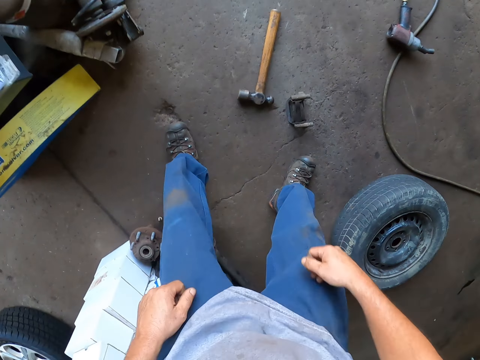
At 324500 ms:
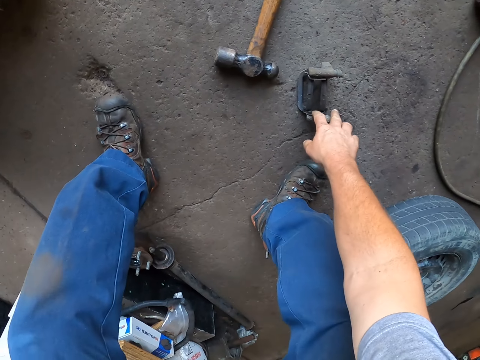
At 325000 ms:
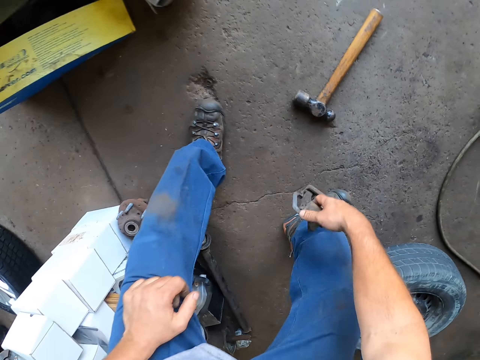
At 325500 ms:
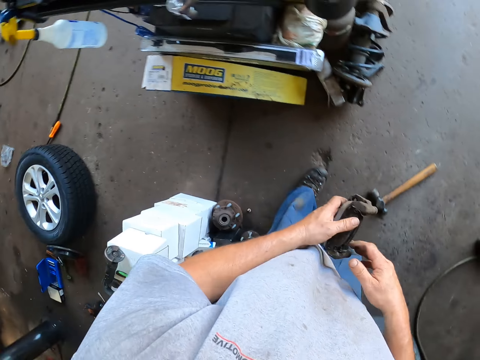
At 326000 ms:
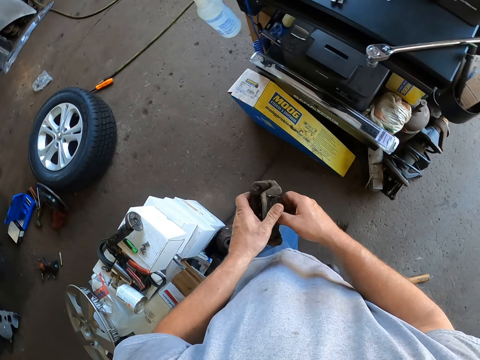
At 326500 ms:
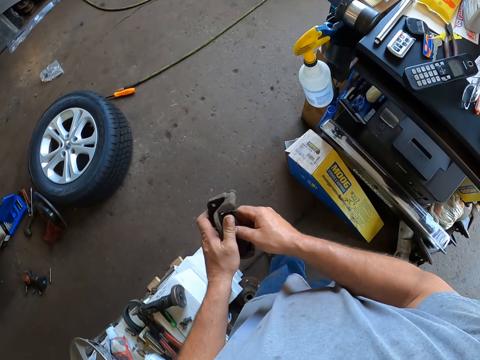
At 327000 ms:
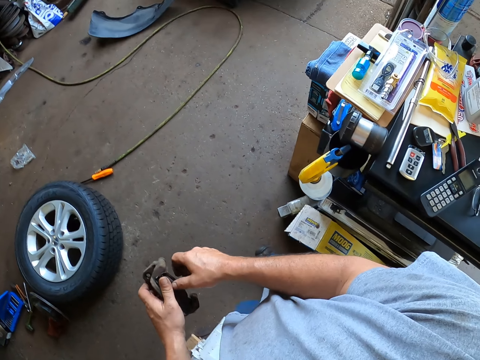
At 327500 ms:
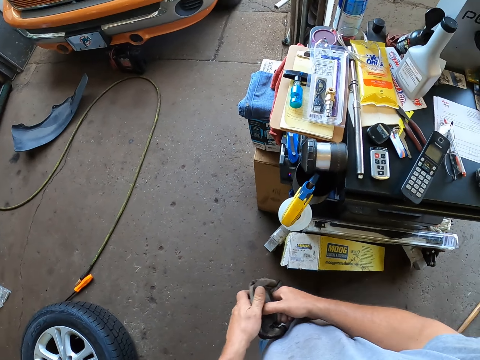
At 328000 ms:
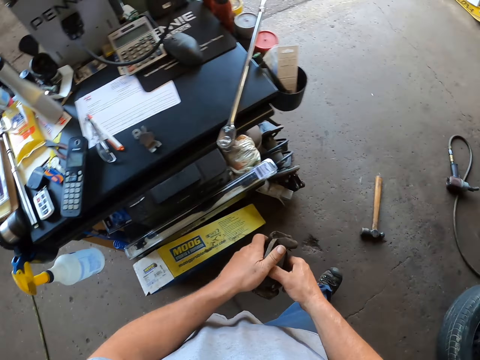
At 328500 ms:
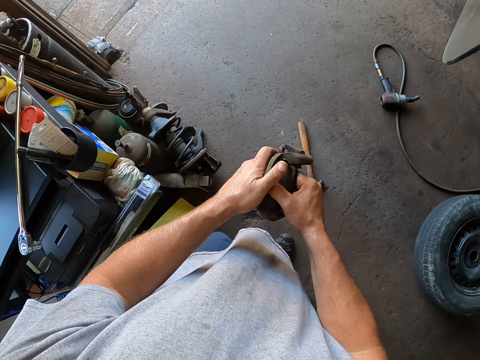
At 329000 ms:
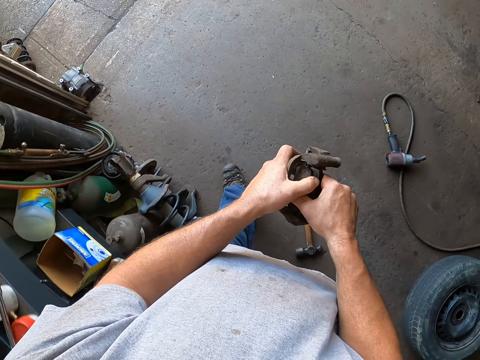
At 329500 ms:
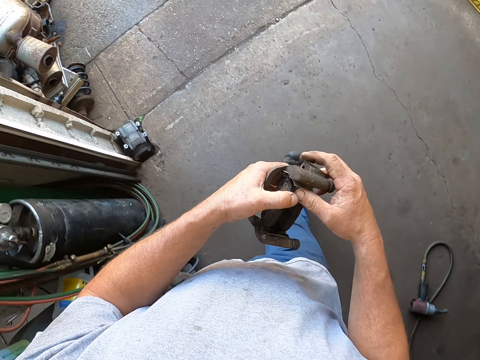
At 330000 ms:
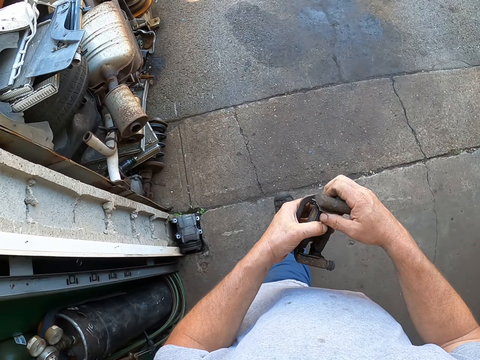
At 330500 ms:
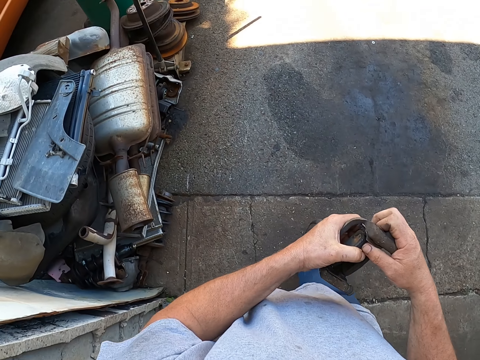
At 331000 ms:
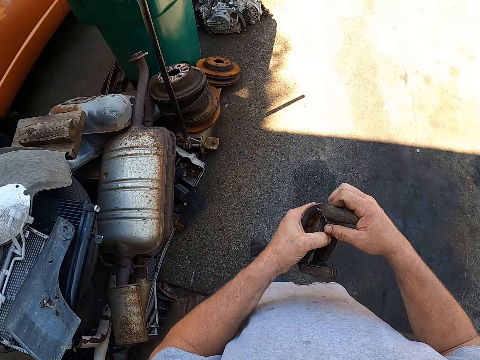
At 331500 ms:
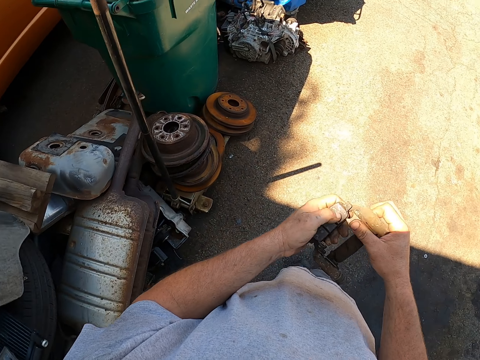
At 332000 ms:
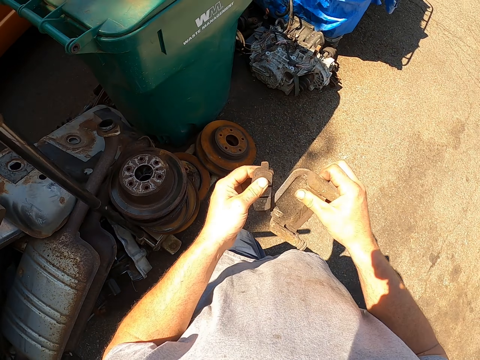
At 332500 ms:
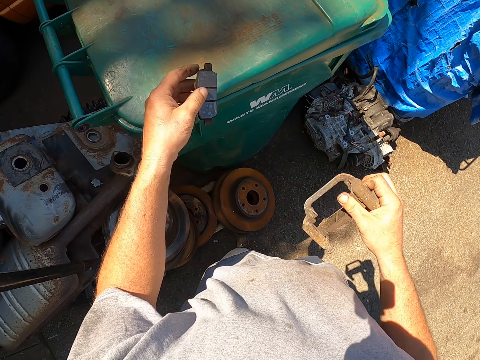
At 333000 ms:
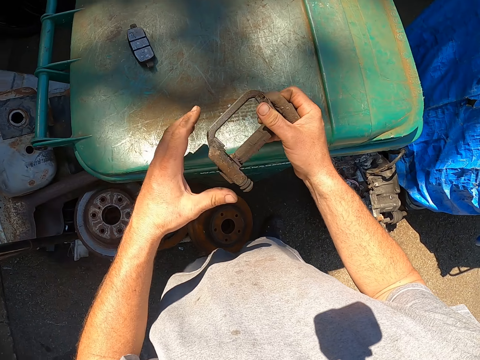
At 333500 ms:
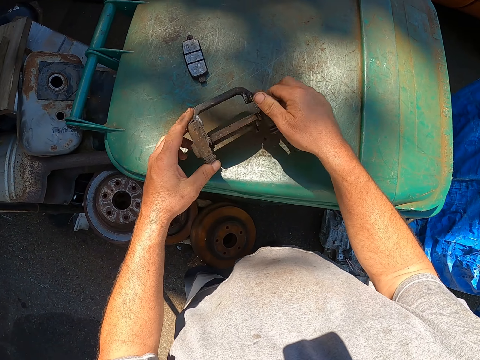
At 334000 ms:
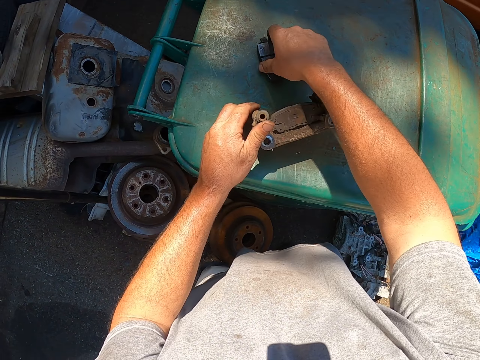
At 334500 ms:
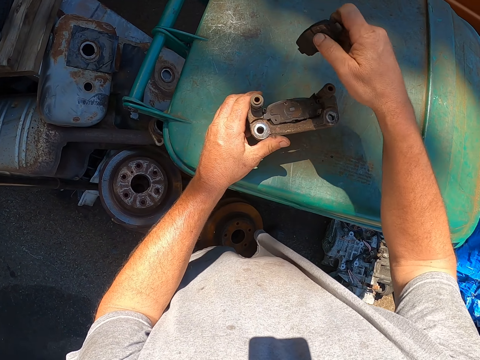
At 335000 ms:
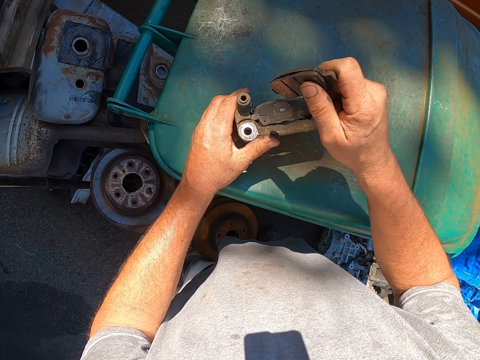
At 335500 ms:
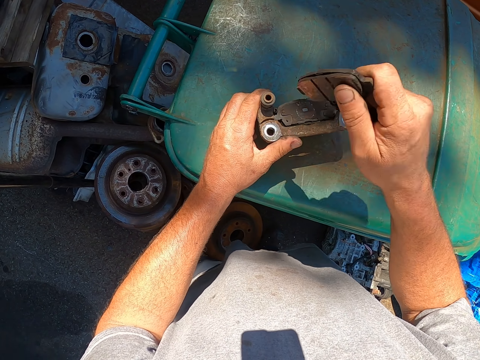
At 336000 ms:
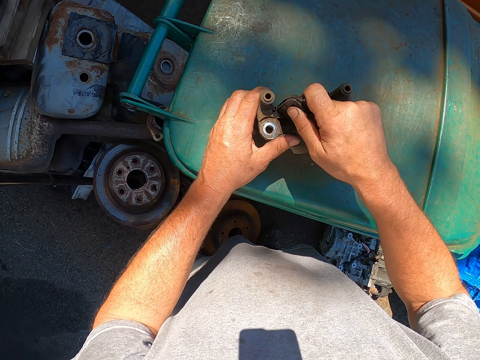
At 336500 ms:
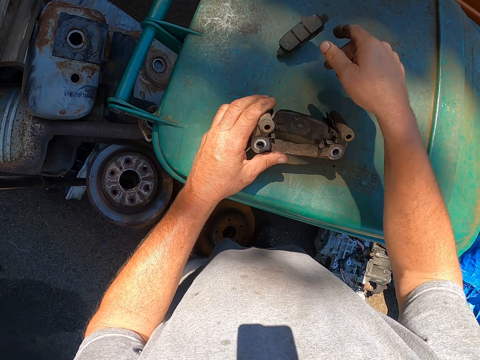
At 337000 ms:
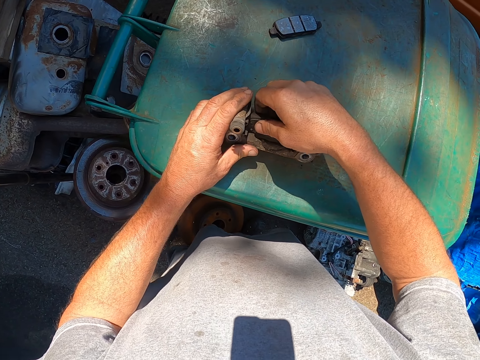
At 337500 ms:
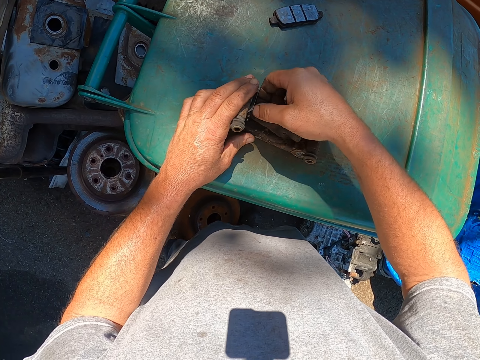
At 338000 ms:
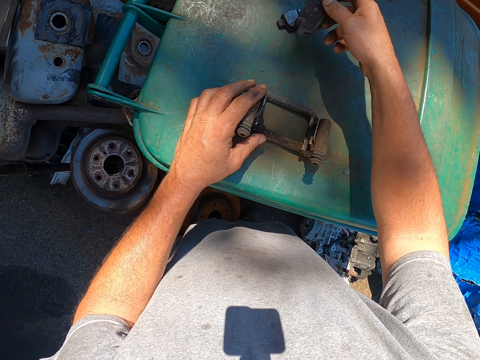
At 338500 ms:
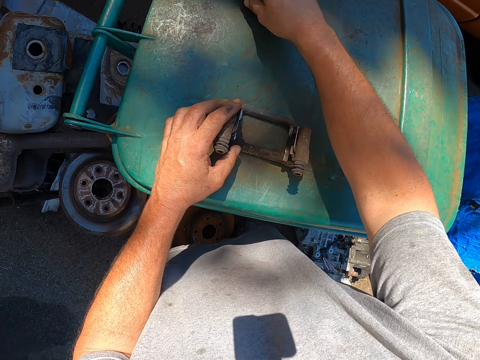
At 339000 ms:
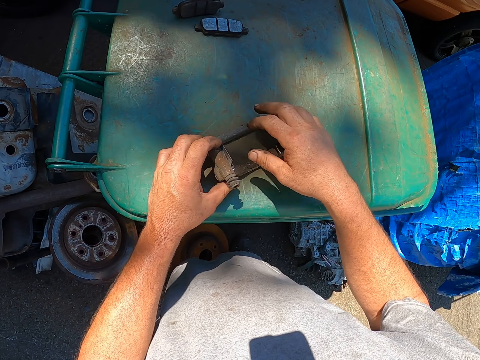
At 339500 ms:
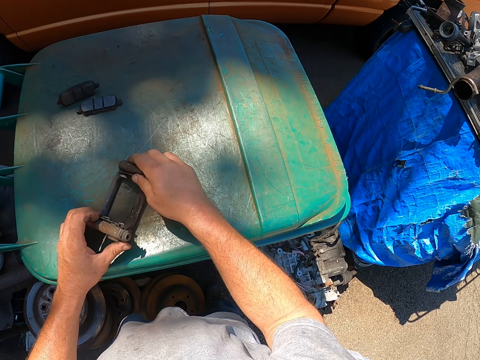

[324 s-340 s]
The camera wearer bends. They pick up a metal from the floor. They stand. They walk around in the garage. They walk in the garage. They separate the metal into two. They place the part of the metal on the bin. They pick up the piece of metal from the bin. They hit the metal with the other piece of metal. They throw the piece of metal on the bin. They separate the metal into two. They throw the piece of metal on the bin.

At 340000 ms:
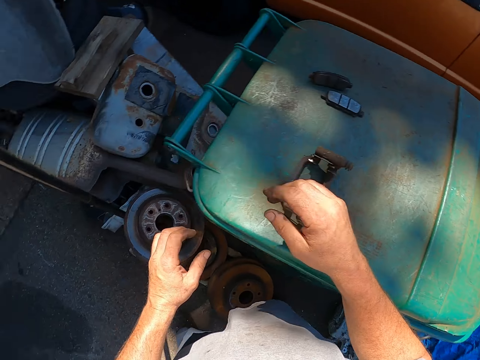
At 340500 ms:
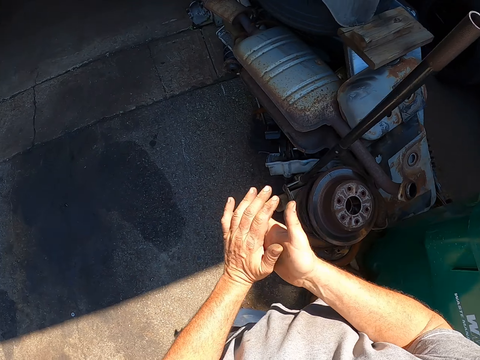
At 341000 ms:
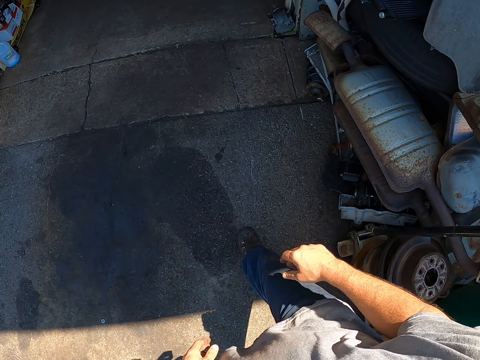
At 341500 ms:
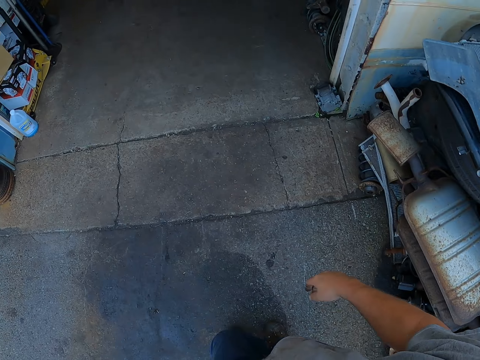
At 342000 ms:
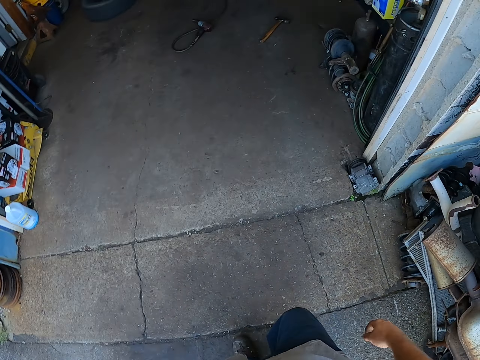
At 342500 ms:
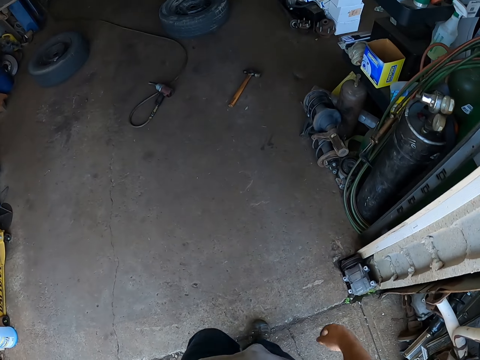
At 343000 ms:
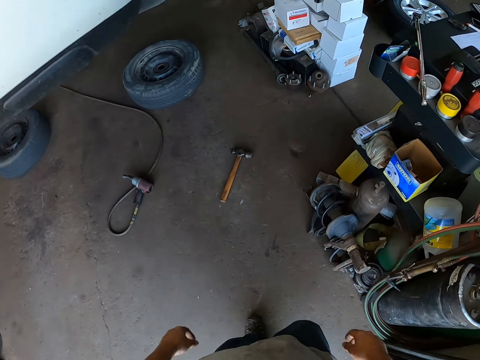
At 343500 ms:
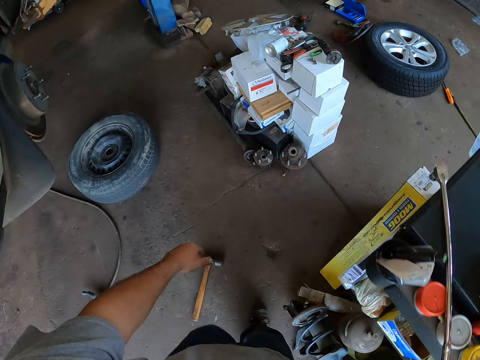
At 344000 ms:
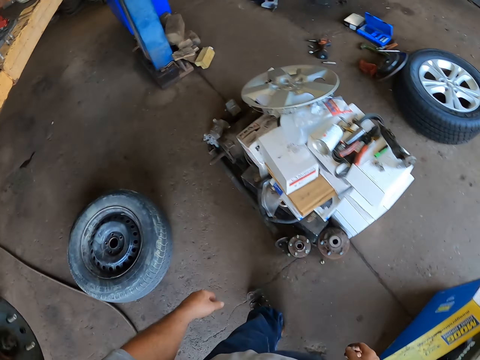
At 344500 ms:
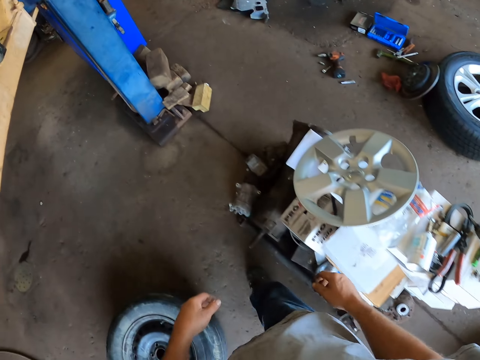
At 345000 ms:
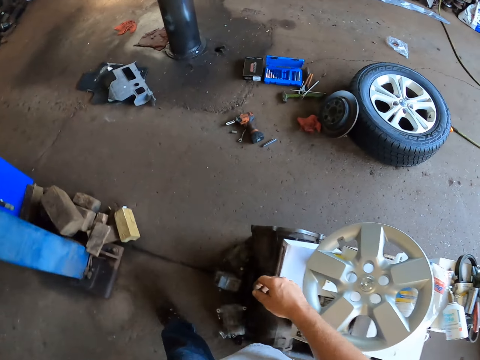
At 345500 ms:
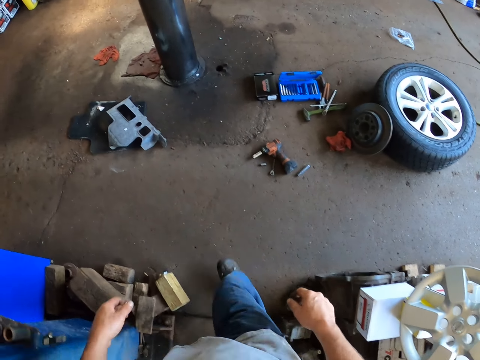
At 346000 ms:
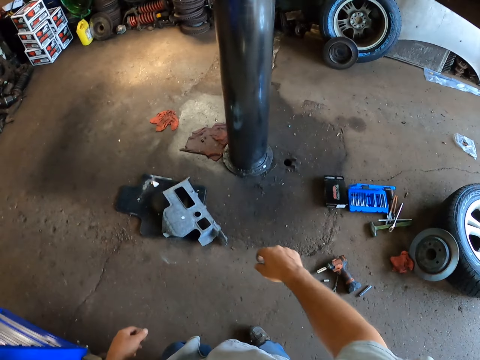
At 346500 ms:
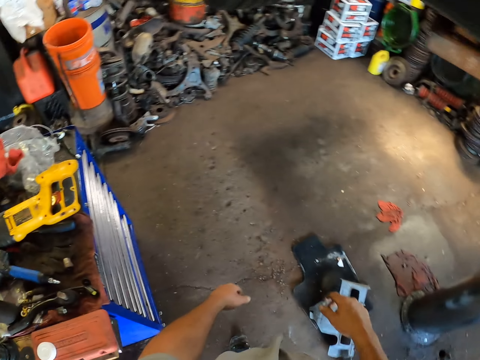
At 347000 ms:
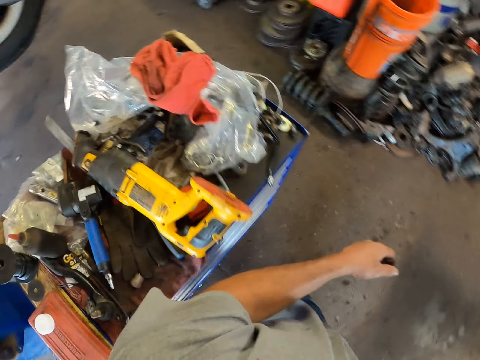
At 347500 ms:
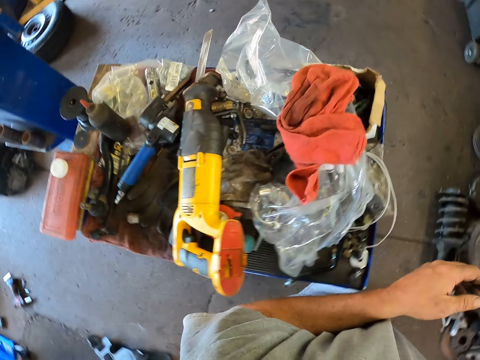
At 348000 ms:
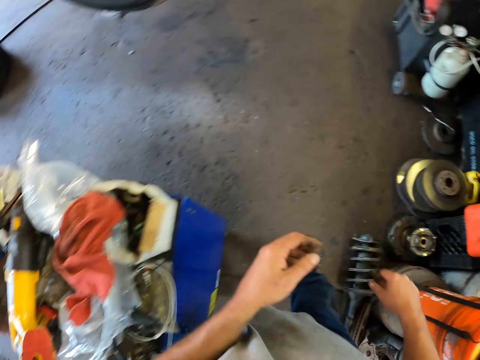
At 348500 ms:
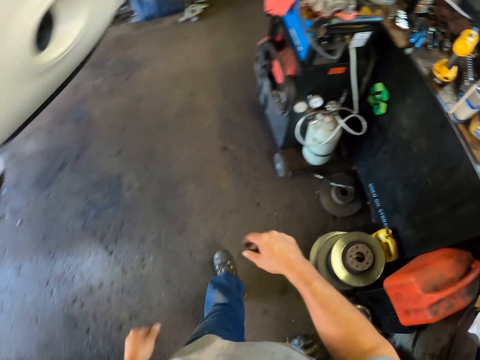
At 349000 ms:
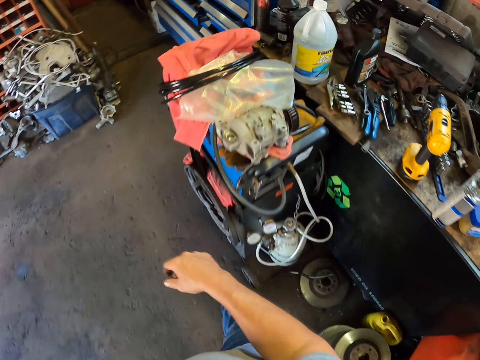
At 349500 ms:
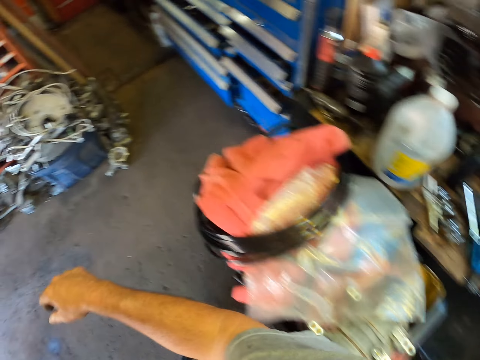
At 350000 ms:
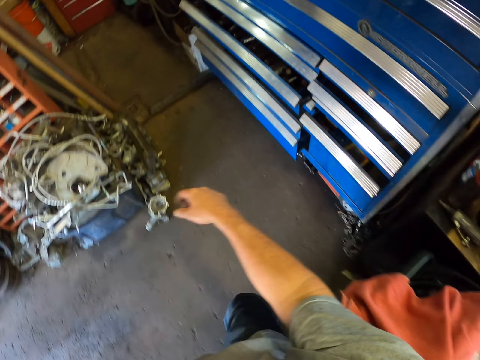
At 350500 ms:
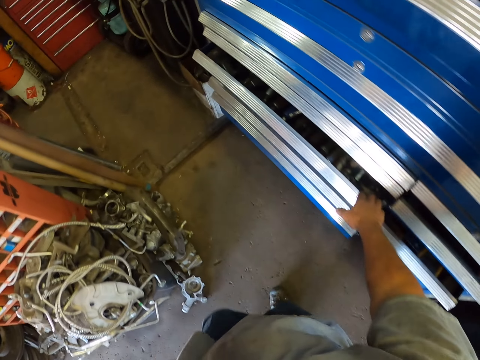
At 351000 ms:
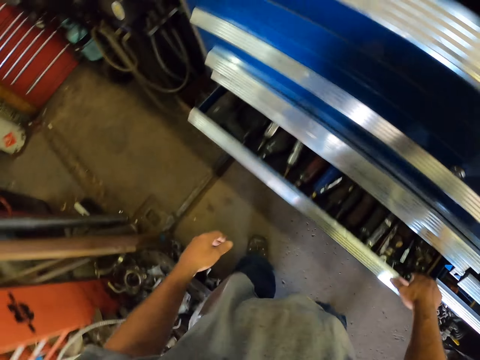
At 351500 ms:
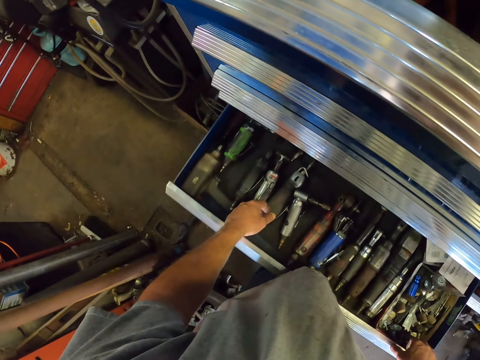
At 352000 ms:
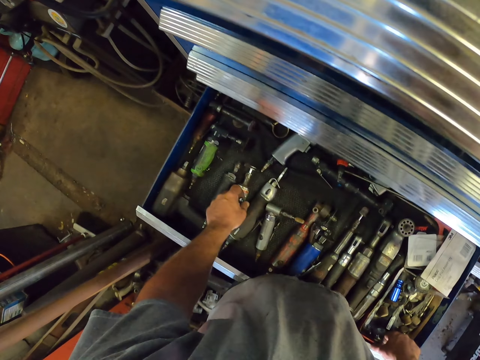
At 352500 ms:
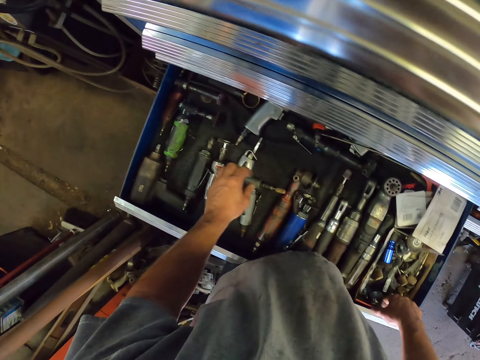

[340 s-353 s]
The camera wearer walks in the garage. They open a drawer.
